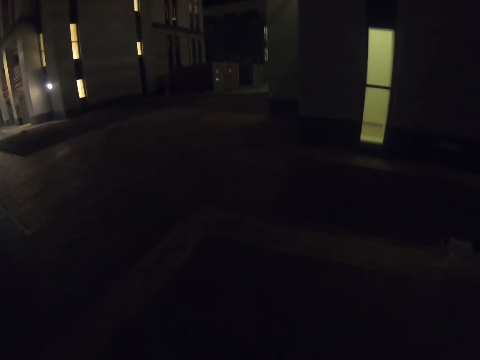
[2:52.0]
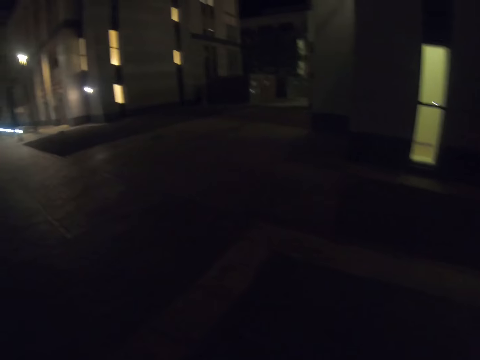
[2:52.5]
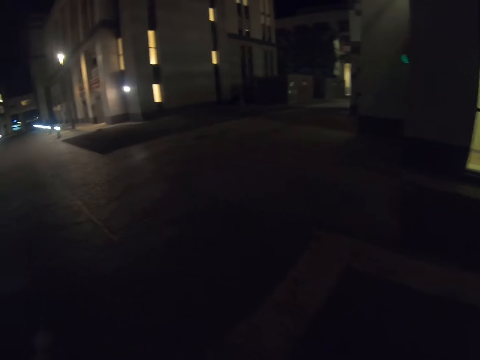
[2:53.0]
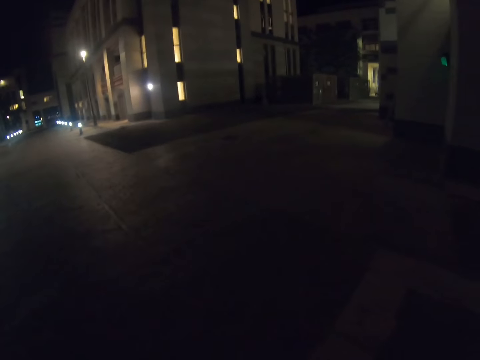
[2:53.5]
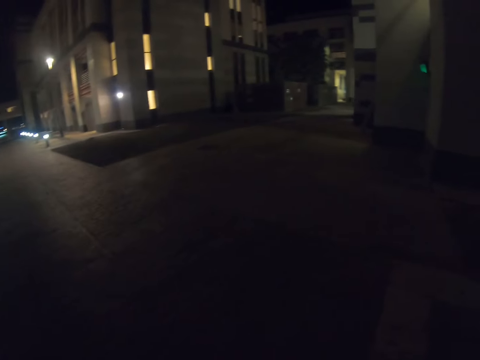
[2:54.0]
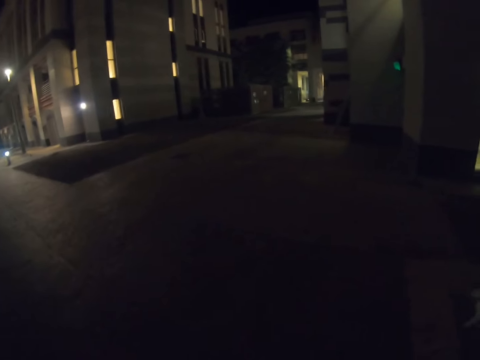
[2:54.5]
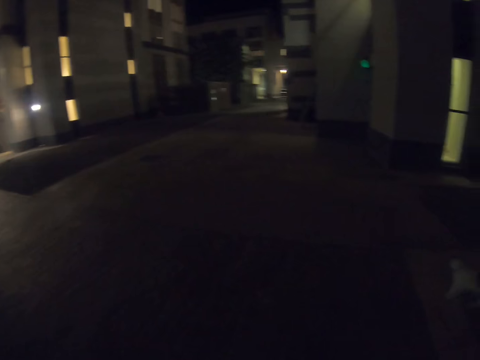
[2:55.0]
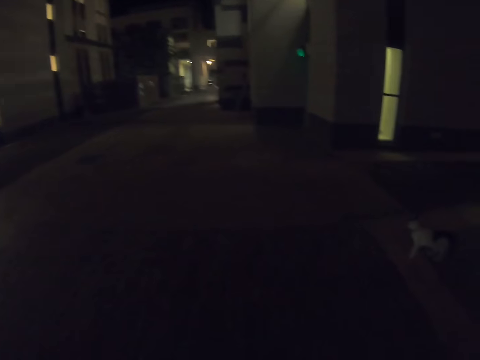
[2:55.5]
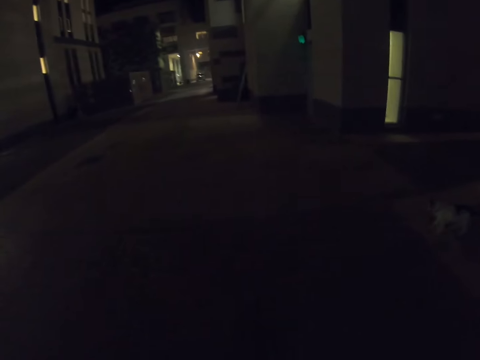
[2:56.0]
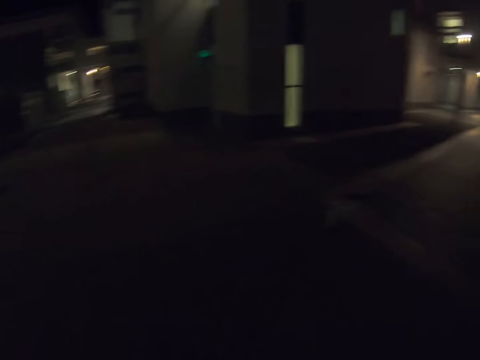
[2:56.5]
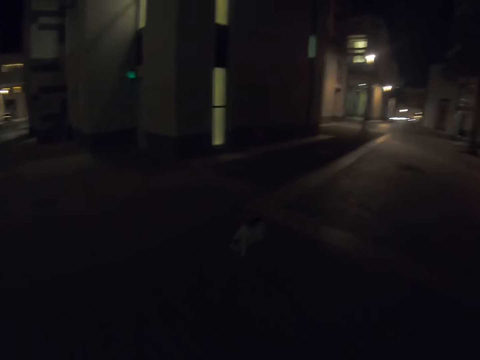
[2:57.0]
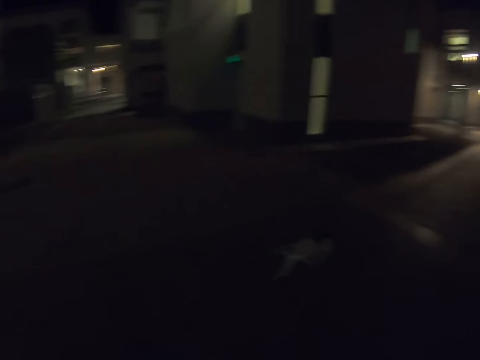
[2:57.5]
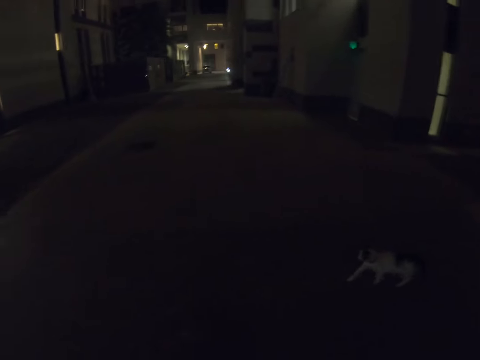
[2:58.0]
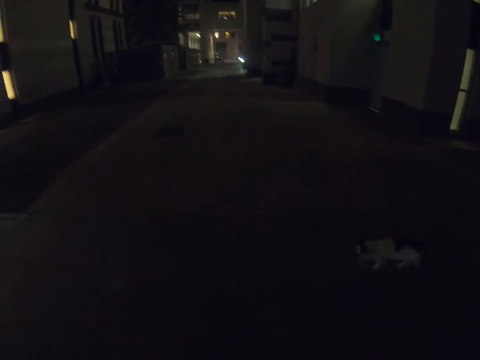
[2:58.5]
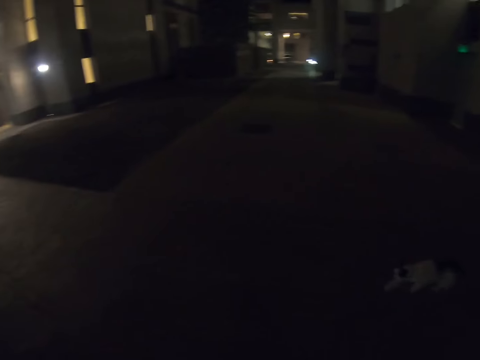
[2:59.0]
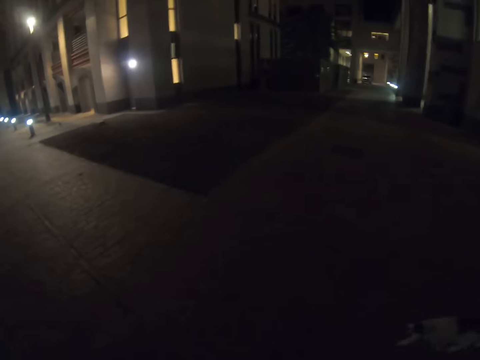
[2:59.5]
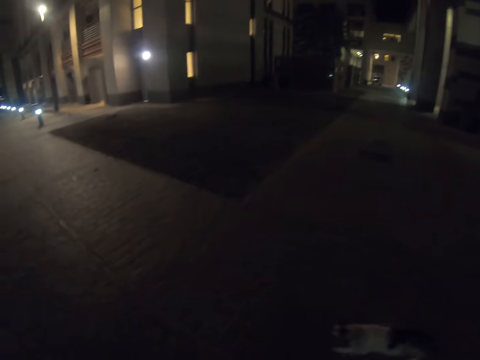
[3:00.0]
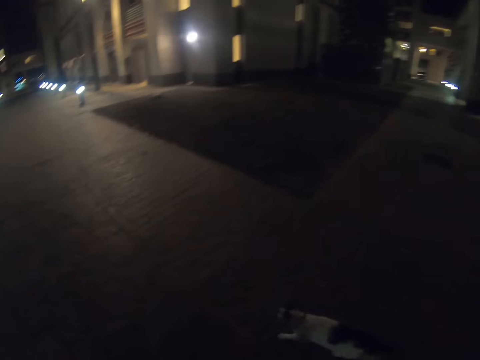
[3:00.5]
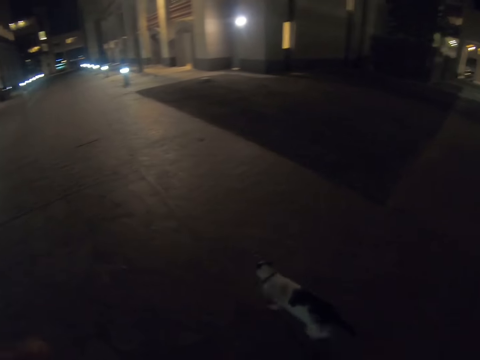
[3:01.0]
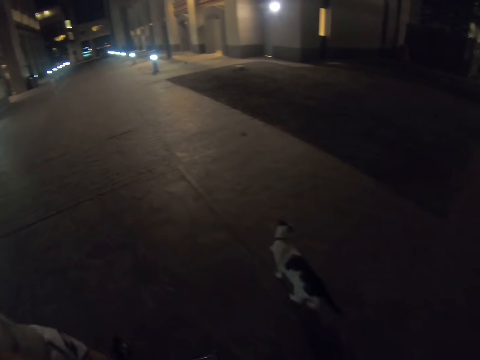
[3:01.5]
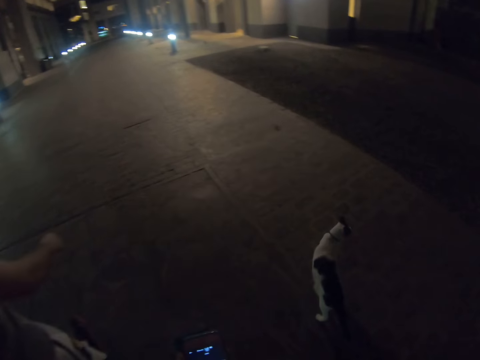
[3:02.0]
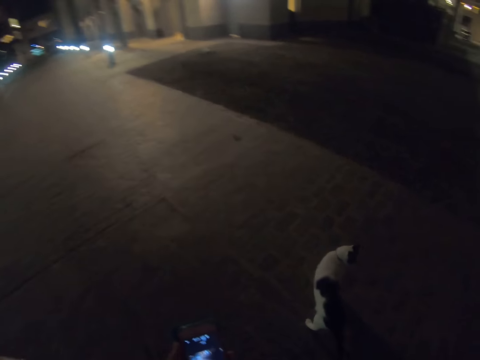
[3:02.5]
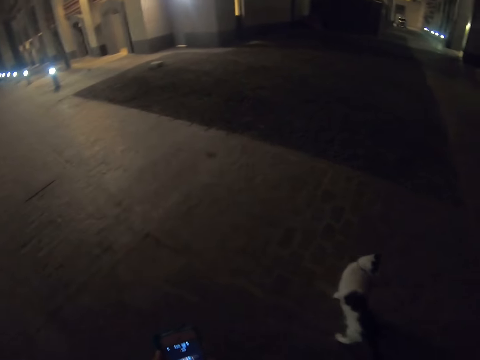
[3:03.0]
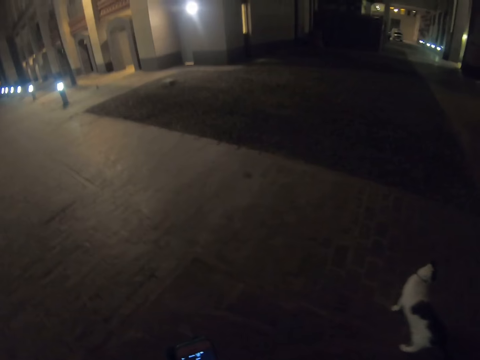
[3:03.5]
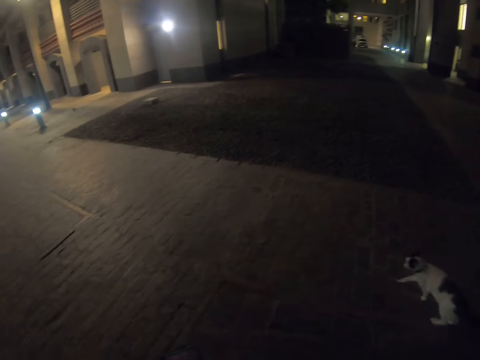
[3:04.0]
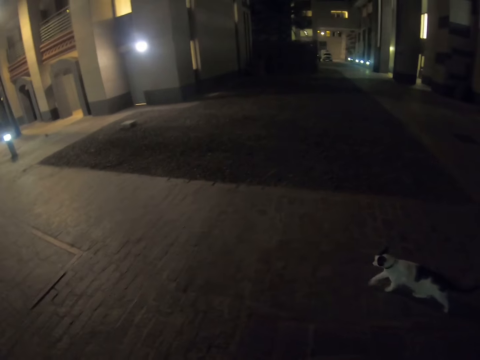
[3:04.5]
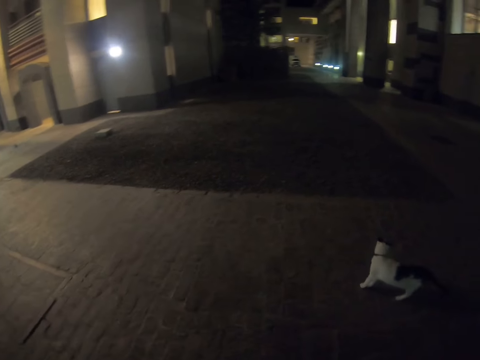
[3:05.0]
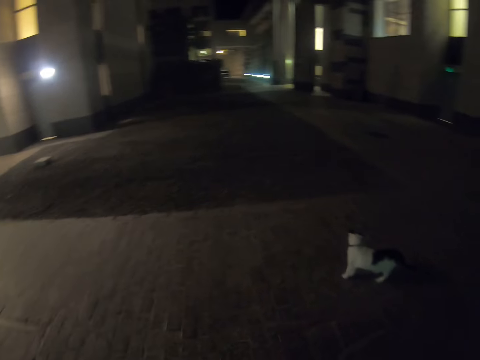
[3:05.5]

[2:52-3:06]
The camera wearer takes the video.

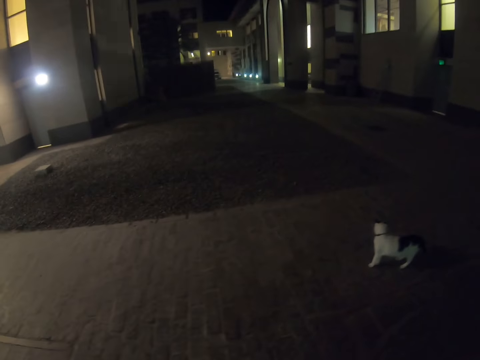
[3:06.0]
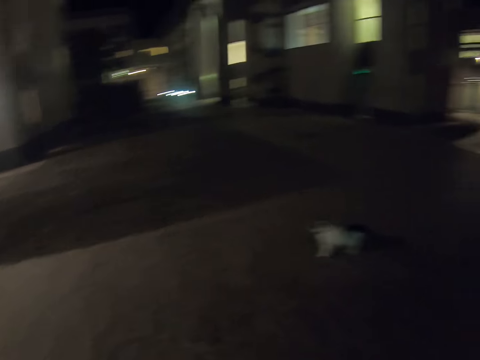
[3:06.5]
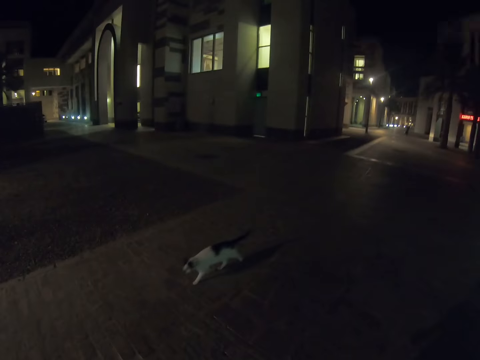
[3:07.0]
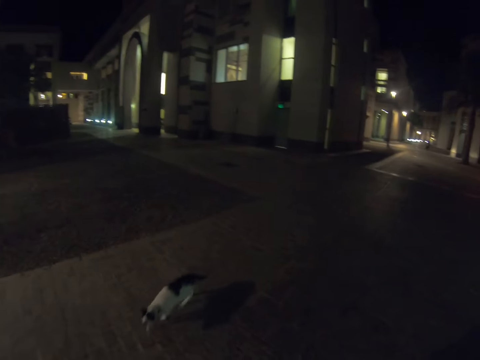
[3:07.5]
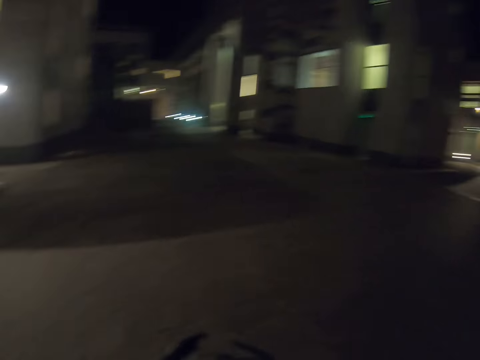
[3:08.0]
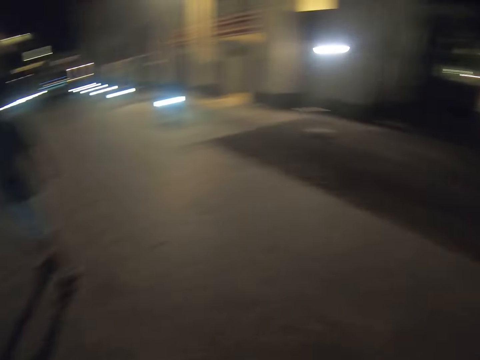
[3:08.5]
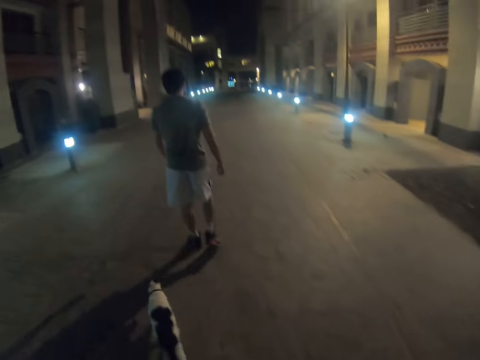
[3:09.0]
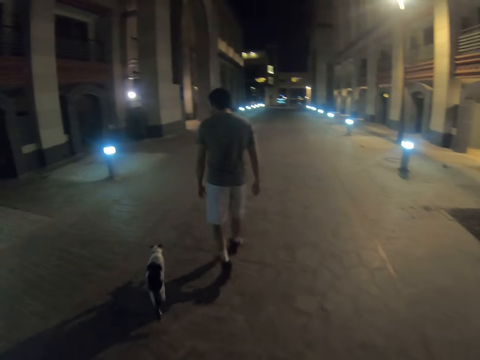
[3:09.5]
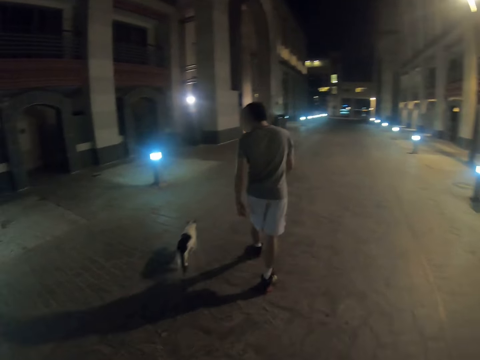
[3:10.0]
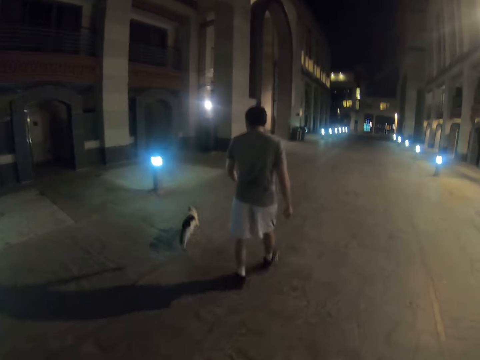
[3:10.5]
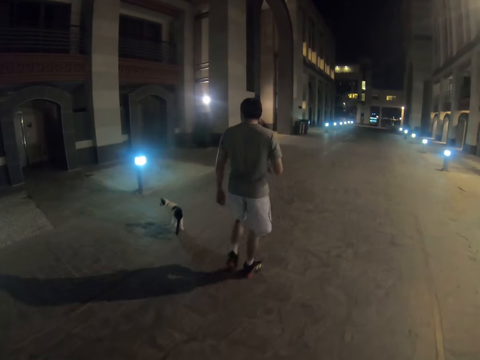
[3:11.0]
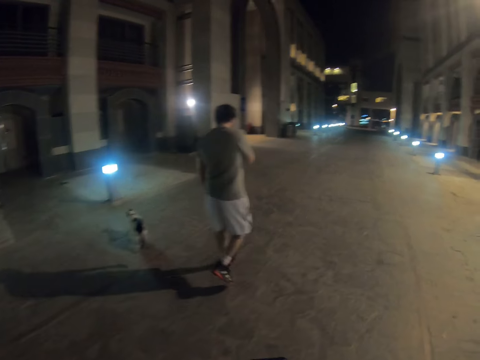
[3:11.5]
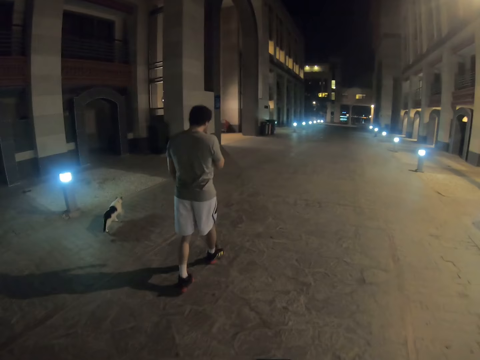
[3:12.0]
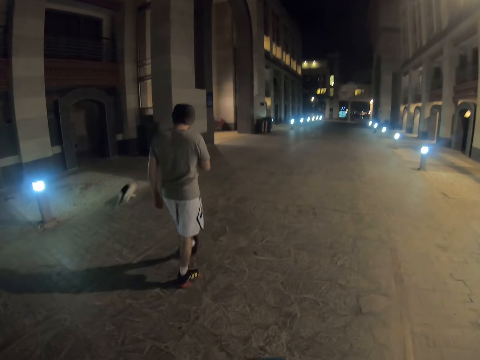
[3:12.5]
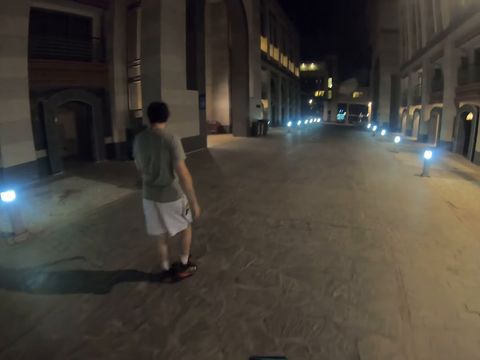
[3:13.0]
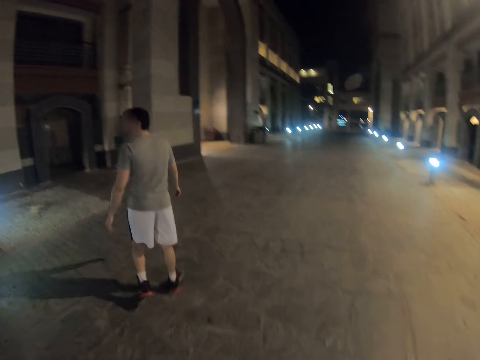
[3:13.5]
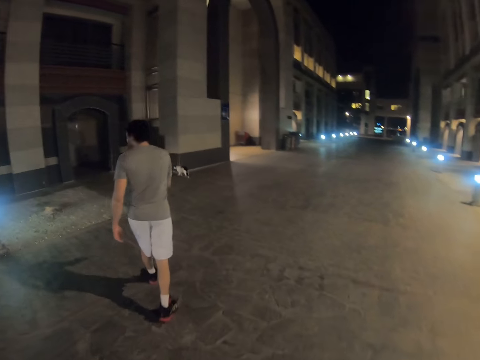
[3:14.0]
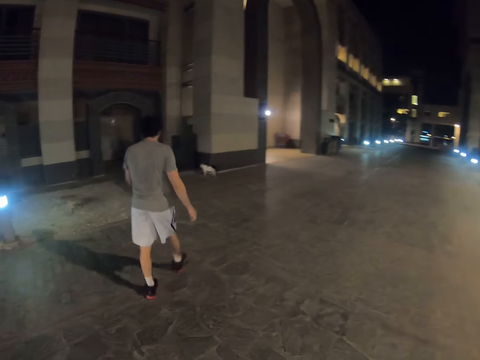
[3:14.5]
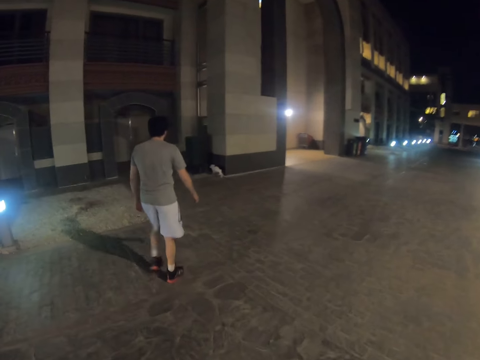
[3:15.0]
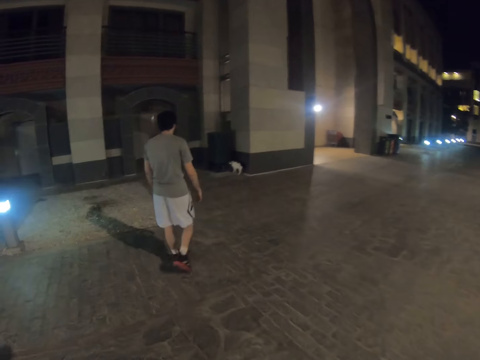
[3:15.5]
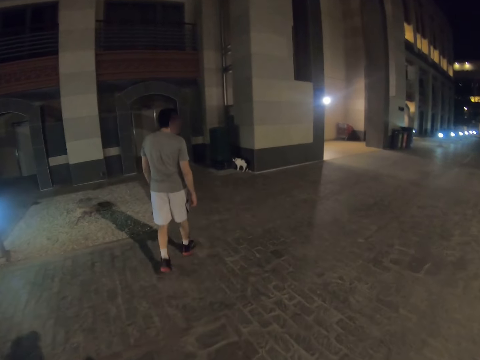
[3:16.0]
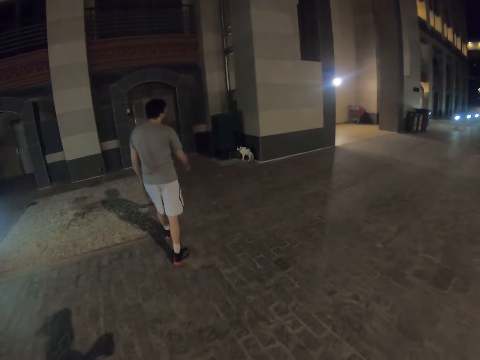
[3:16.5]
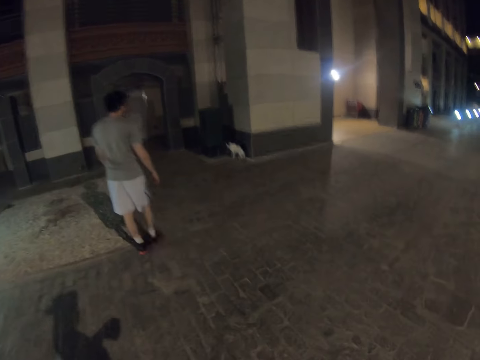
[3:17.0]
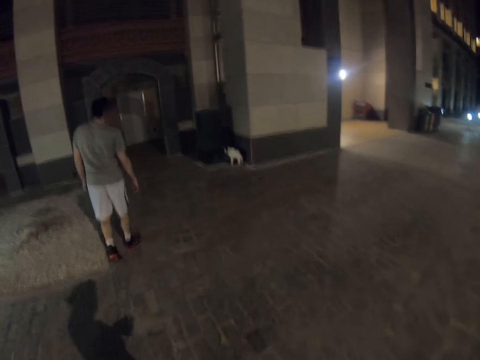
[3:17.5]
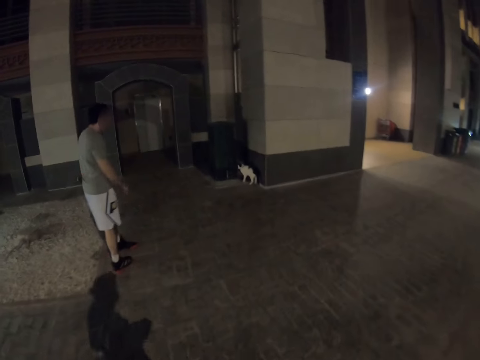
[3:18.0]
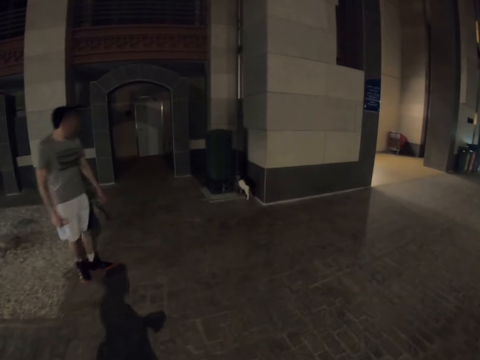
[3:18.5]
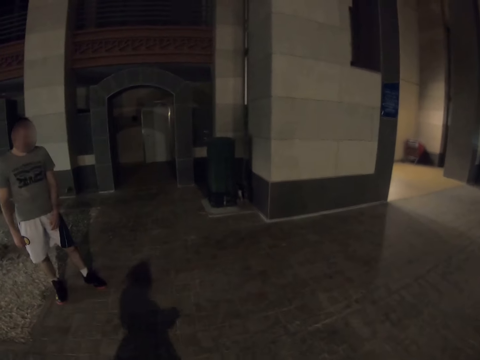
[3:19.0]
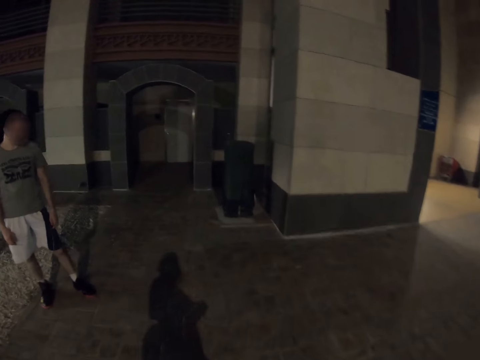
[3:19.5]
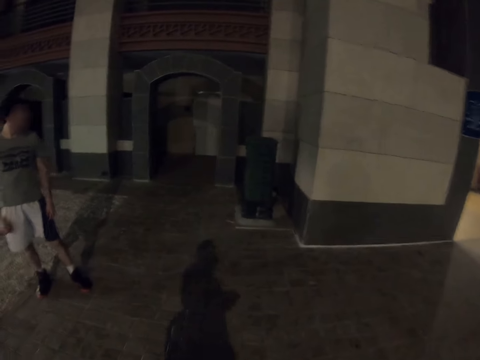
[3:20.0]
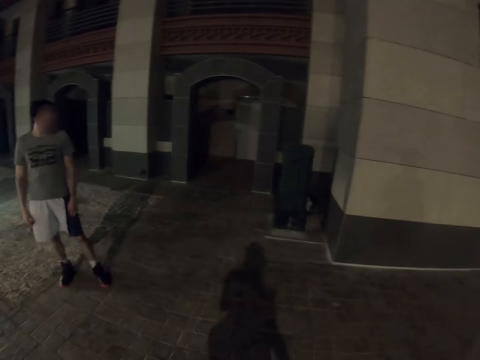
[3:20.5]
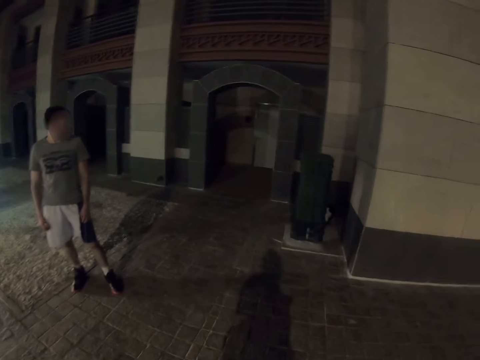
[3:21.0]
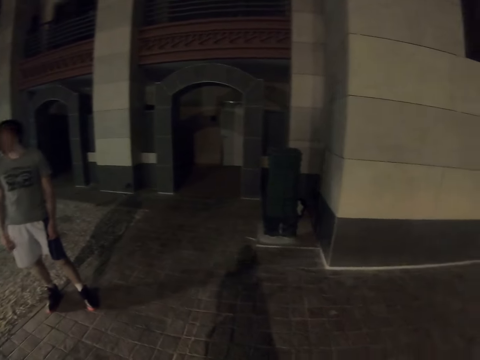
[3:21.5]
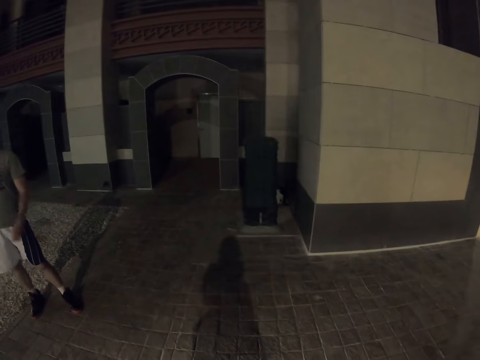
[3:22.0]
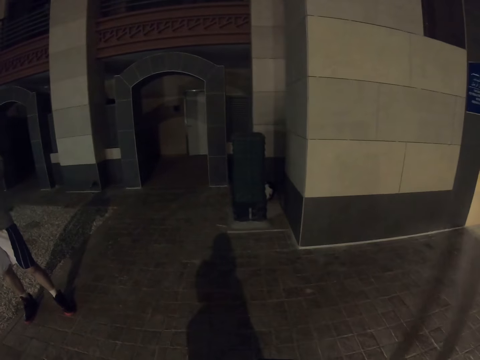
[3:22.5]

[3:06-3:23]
The camera wearer looks at the cat. A man walks the cat on a pavement. The camera wearer looks at the man. The man looks at the camera wearer. The man stops.
